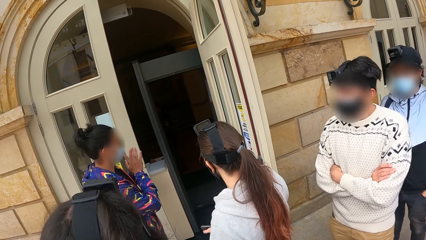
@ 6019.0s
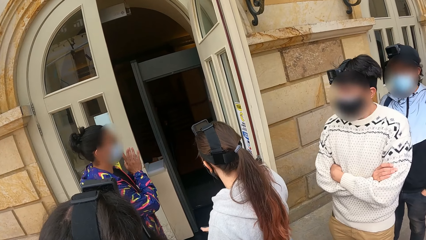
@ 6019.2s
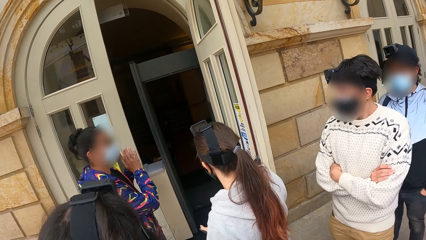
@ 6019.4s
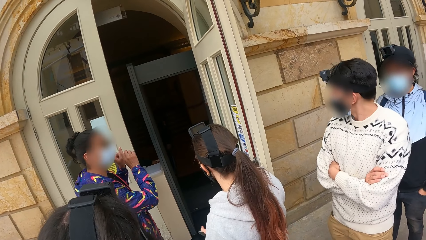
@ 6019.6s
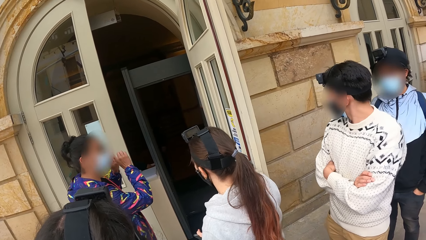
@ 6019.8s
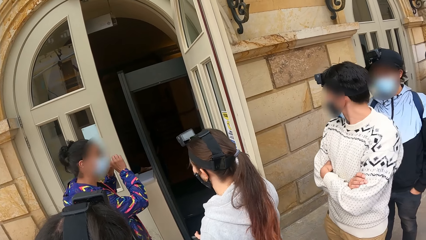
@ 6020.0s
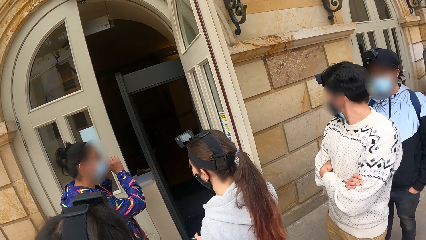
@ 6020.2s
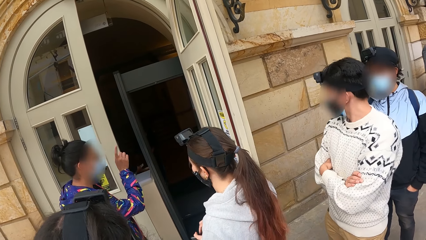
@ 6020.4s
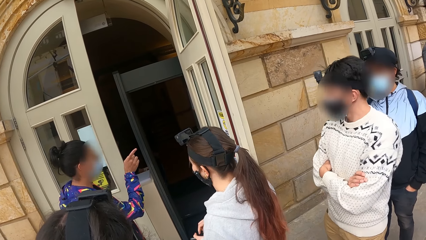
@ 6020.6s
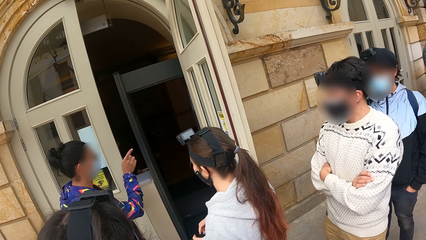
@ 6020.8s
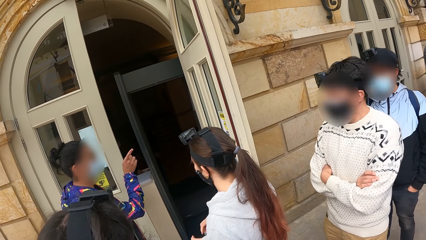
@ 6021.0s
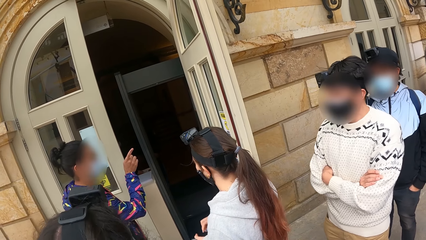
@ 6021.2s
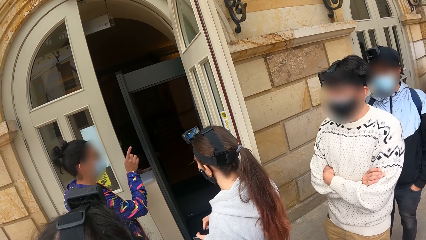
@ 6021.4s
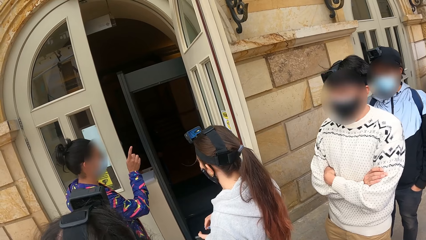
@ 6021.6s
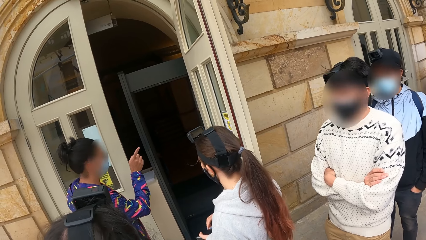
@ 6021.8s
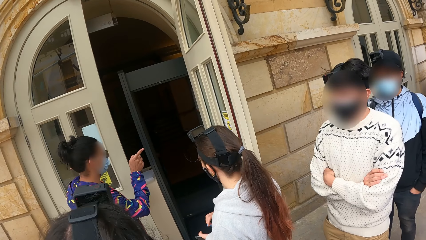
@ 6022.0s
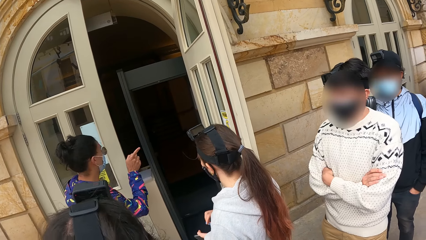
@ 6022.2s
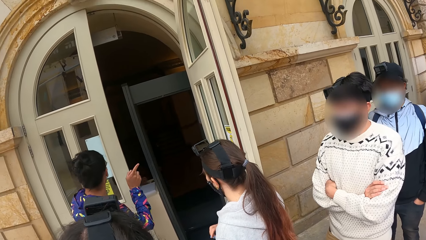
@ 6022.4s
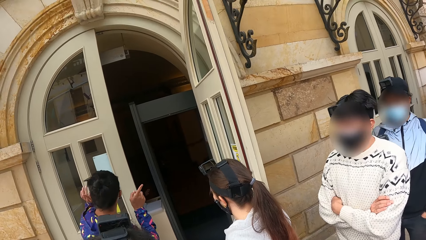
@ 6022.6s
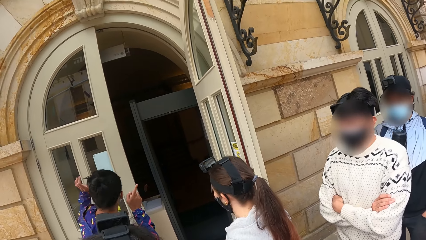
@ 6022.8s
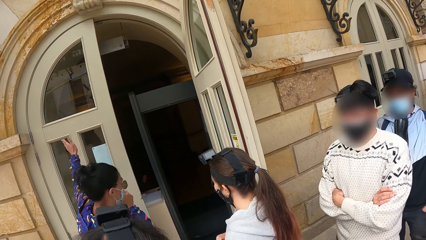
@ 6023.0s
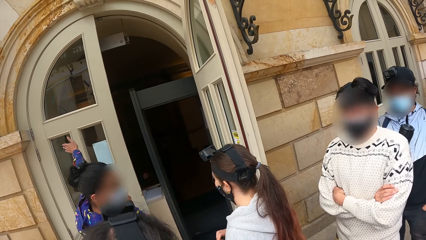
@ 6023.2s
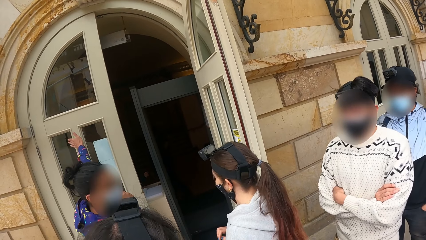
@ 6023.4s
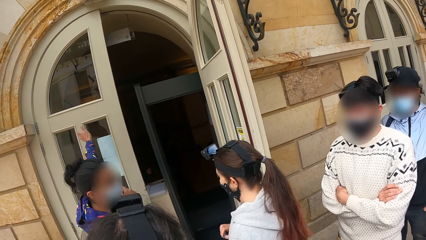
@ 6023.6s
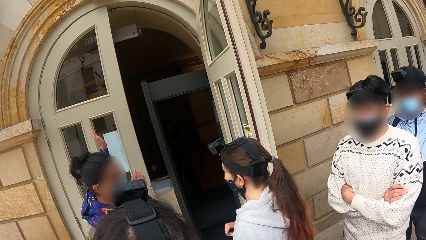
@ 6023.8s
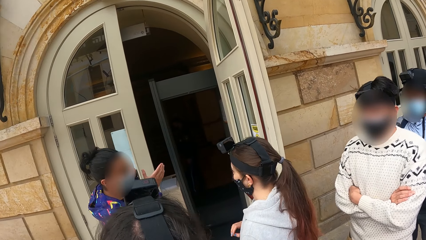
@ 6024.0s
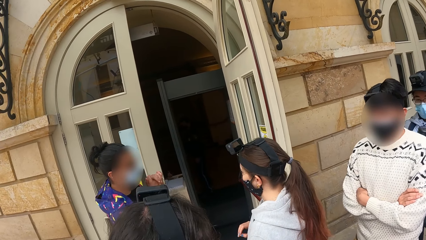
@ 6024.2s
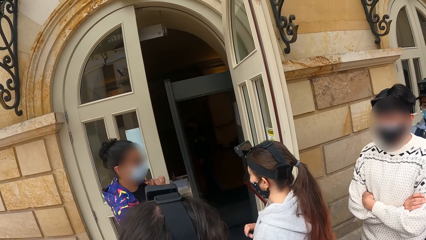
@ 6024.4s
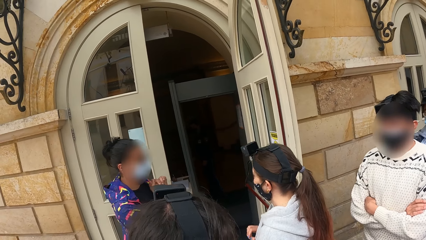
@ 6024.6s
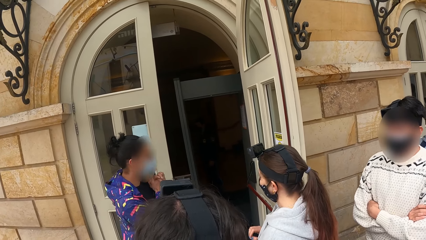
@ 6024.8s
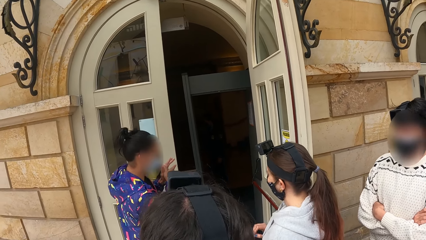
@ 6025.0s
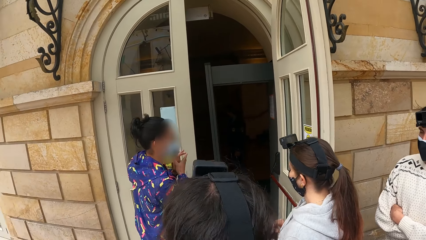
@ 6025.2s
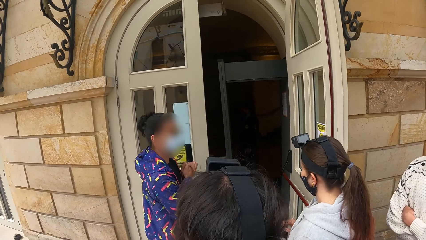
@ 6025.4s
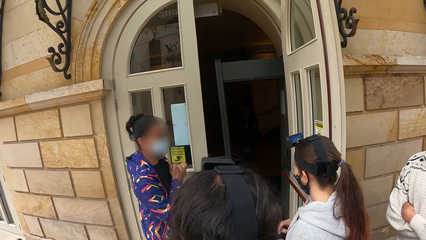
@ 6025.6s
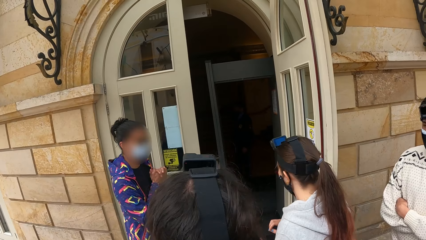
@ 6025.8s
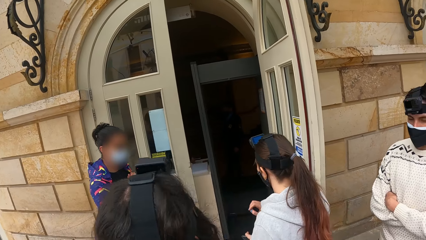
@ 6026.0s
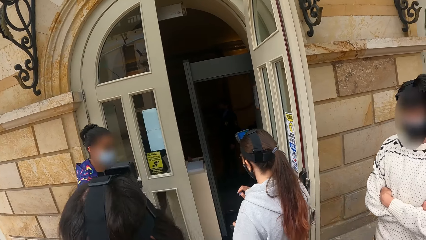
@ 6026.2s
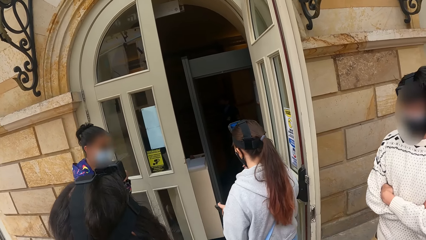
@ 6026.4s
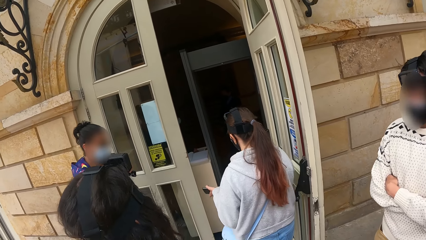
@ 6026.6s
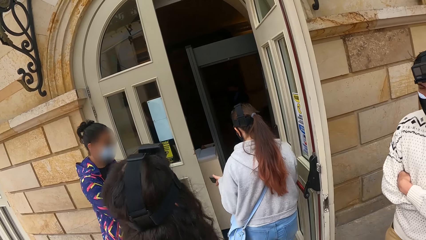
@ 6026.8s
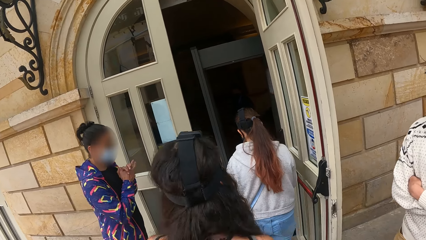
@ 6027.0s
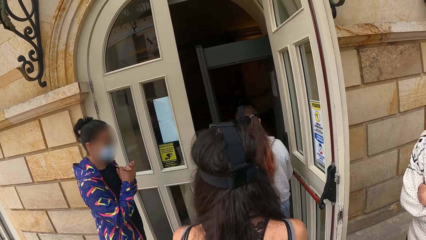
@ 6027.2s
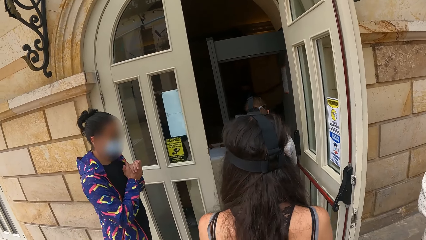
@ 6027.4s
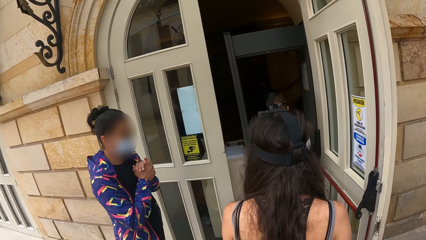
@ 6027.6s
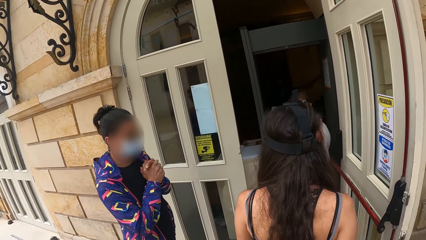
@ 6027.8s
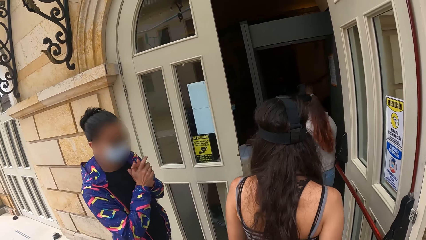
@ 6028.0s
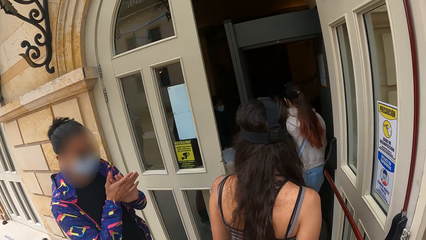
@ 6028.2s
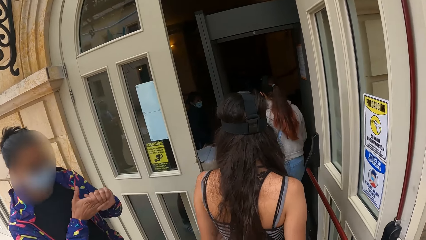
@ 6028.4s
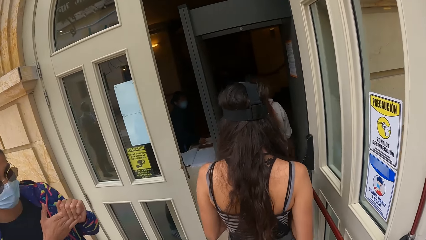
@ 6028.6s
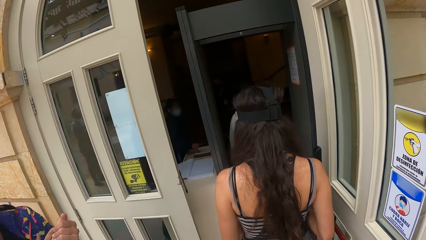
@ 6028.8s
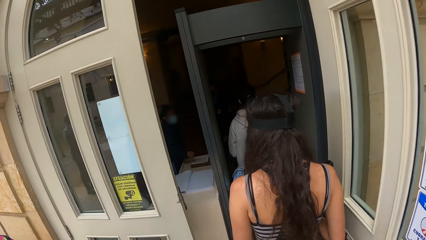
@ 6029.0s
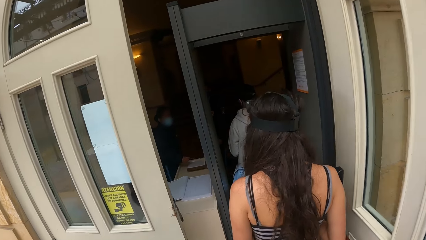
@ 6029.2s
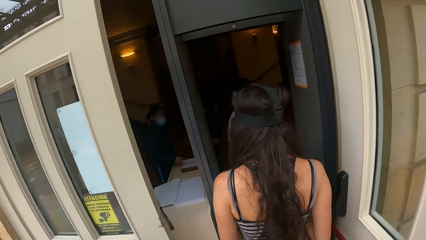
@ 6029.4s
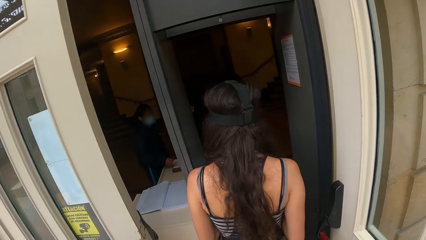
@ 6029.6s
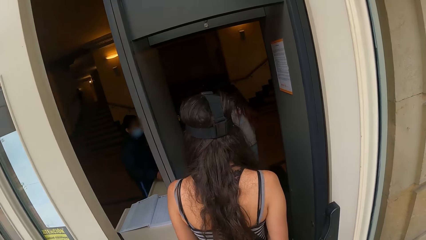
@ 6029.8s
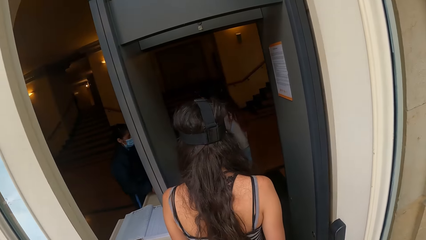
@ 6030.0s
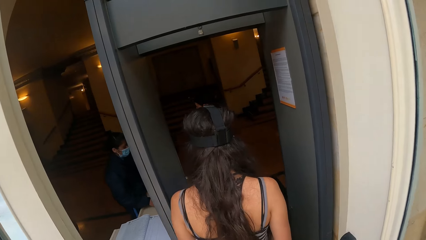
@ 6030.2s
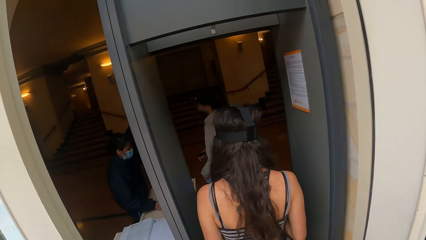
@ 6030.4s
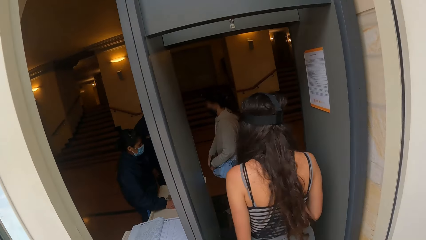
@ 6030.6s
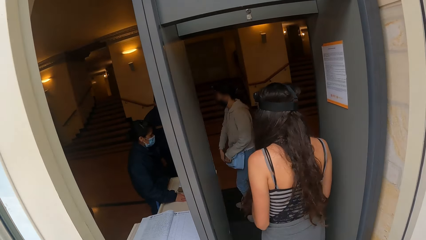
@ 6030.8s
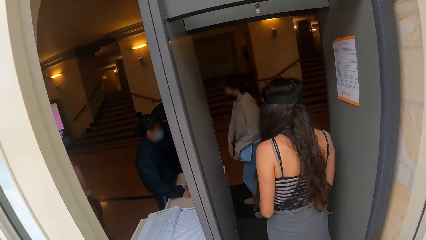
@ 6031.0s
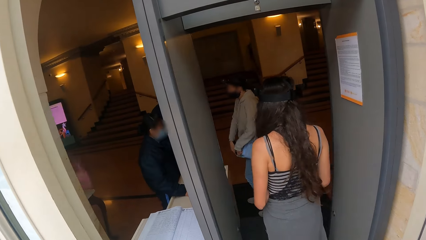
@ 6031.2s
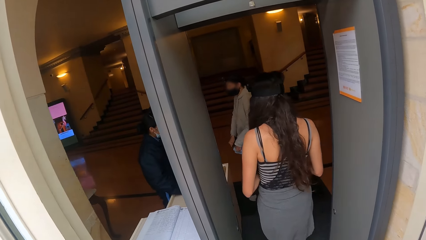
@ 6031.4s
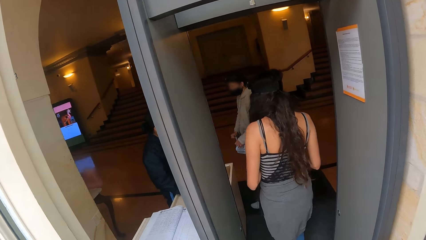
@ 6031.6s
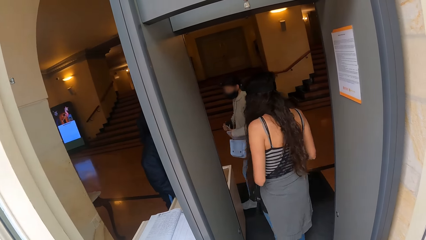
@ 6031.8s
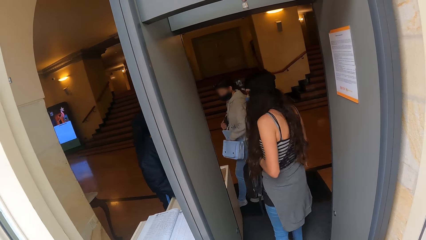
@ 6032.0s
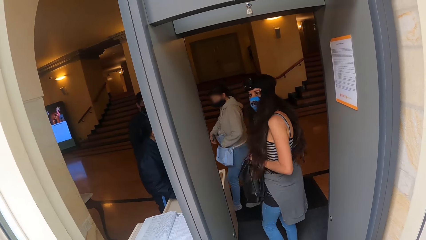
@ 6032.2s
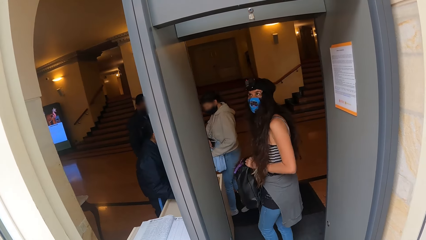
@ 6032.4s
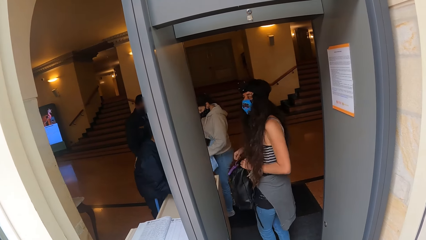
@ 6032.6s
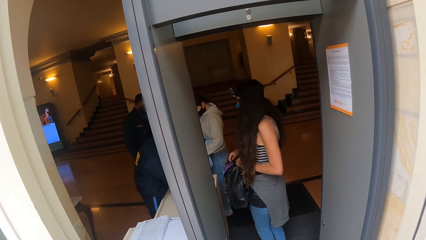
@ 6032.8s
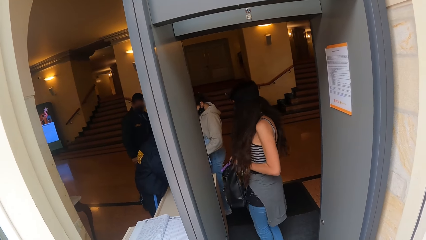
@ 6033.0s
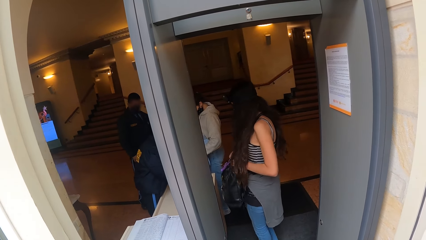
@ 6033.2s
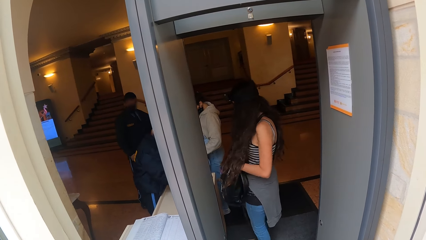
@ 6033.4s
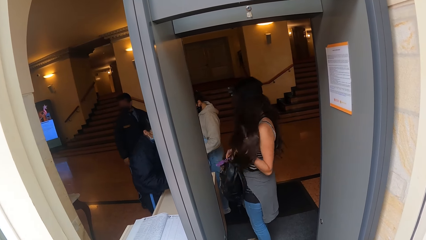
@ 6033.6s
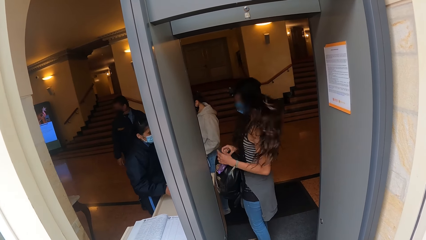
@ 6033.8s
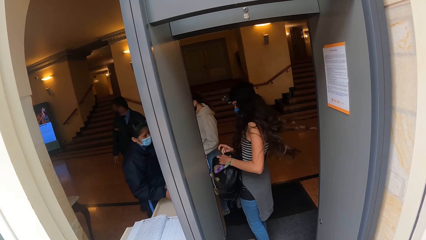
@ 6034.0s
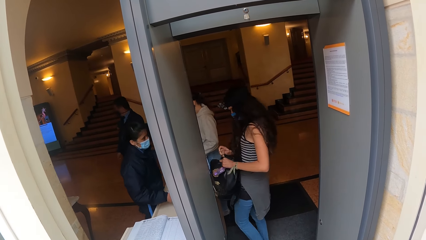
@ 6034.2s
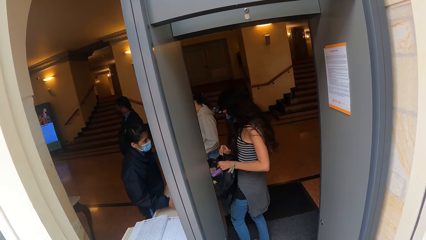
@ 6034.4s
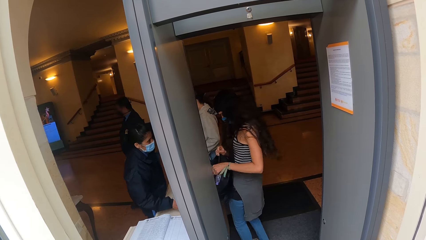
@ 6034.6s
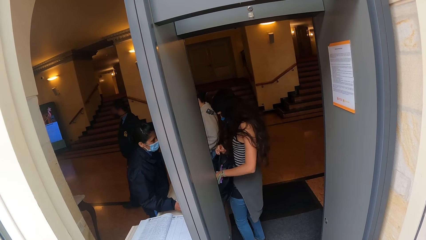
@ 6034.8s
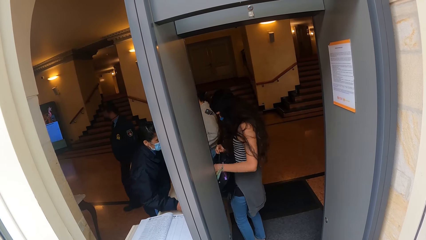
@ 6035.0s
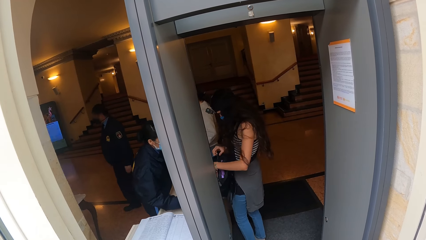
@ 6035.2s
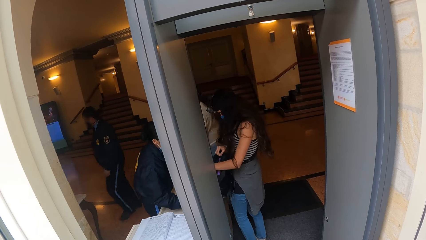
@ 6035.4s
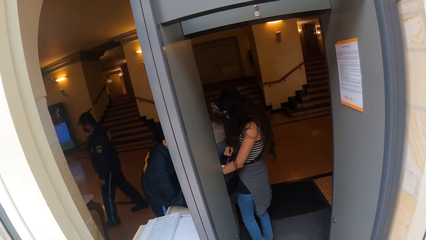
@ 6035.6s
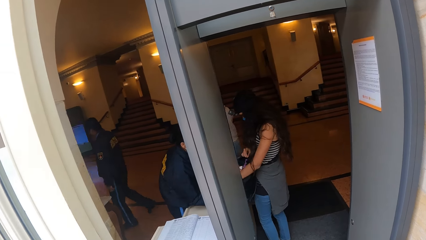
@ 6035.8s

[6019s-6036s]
The camera wearer walks in the building. They stand by the building entrance.
